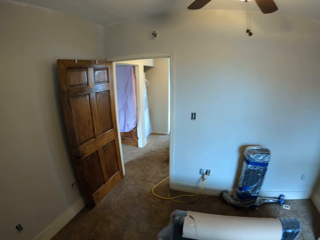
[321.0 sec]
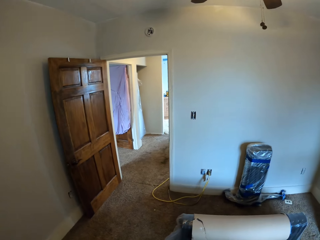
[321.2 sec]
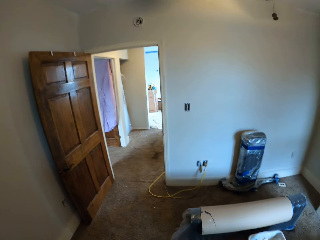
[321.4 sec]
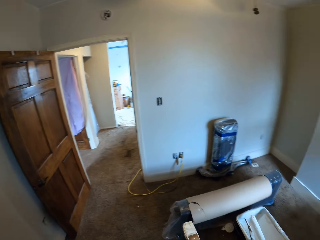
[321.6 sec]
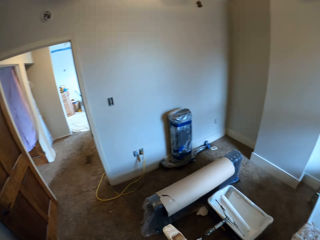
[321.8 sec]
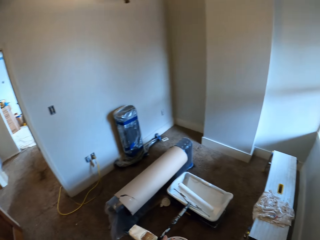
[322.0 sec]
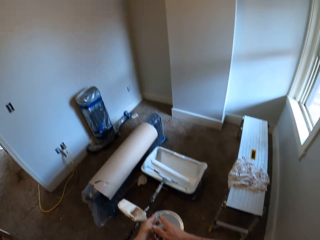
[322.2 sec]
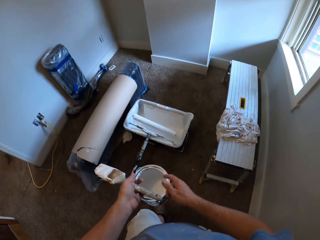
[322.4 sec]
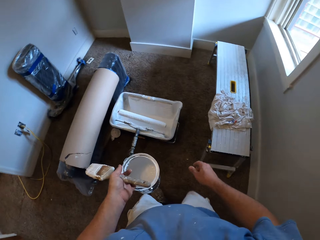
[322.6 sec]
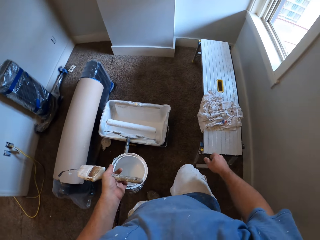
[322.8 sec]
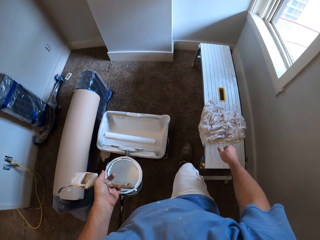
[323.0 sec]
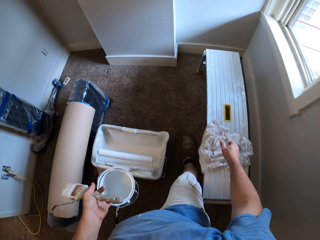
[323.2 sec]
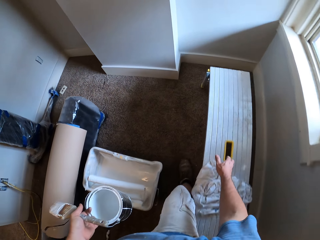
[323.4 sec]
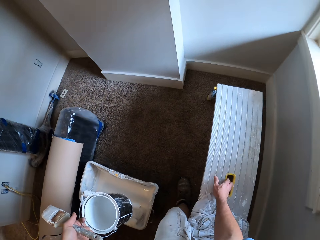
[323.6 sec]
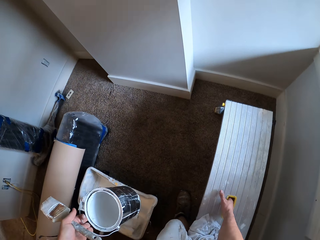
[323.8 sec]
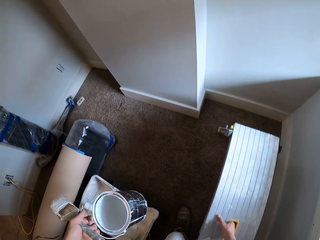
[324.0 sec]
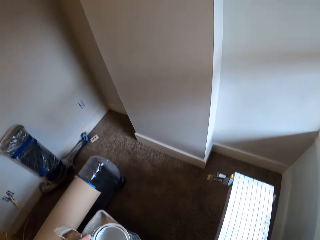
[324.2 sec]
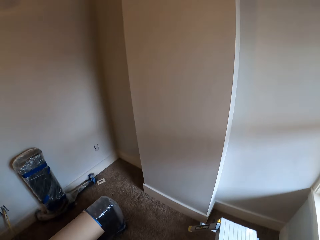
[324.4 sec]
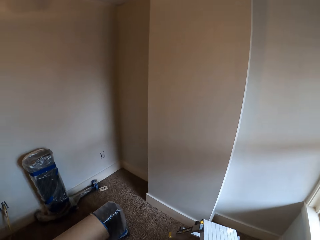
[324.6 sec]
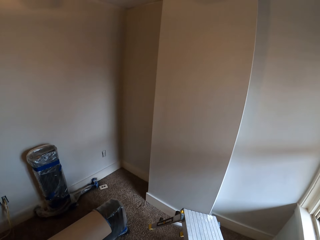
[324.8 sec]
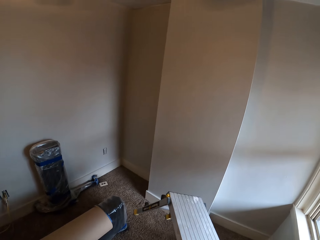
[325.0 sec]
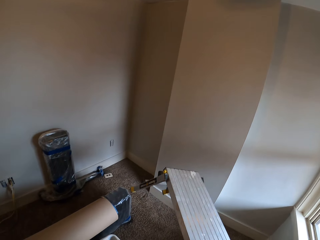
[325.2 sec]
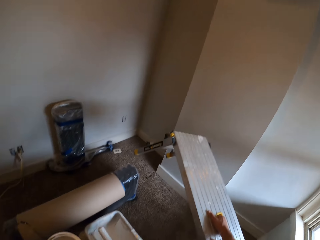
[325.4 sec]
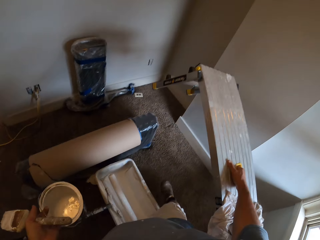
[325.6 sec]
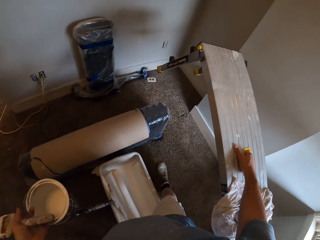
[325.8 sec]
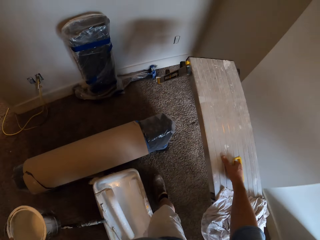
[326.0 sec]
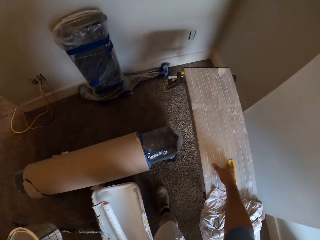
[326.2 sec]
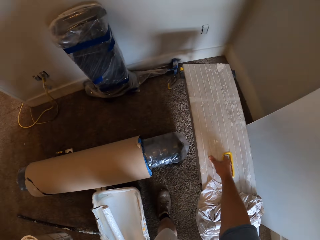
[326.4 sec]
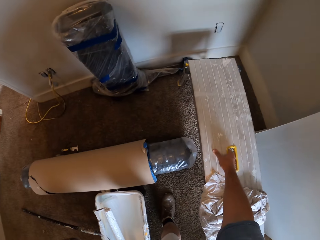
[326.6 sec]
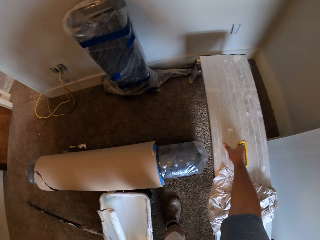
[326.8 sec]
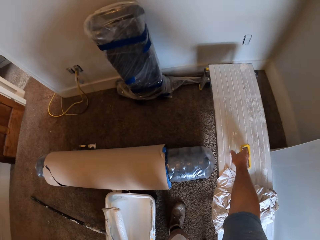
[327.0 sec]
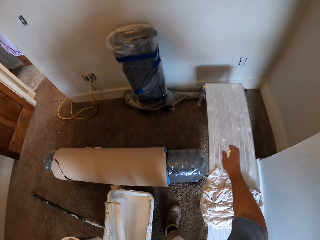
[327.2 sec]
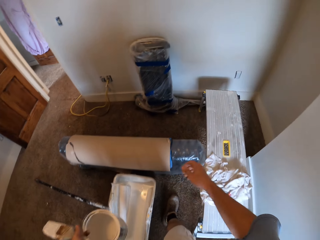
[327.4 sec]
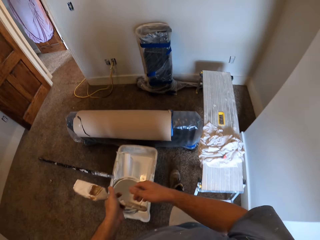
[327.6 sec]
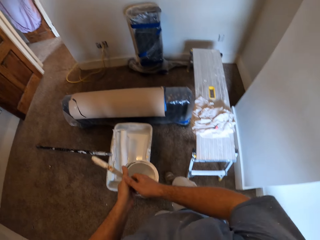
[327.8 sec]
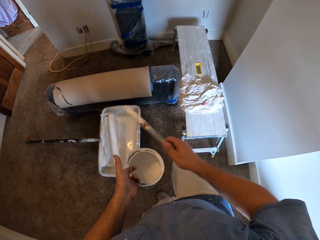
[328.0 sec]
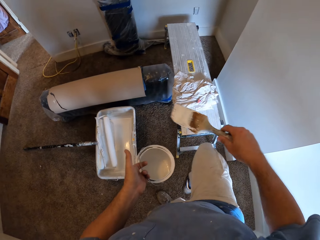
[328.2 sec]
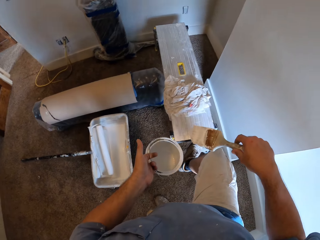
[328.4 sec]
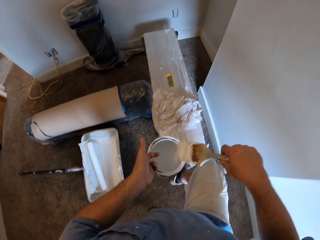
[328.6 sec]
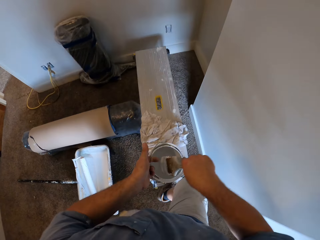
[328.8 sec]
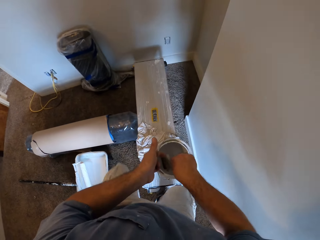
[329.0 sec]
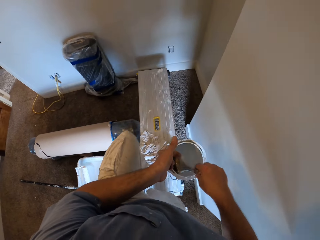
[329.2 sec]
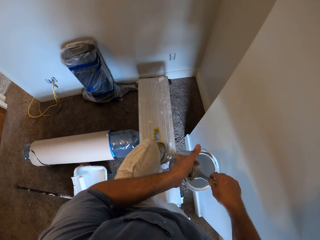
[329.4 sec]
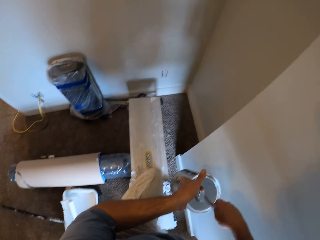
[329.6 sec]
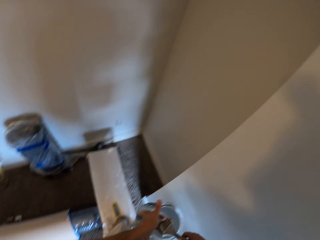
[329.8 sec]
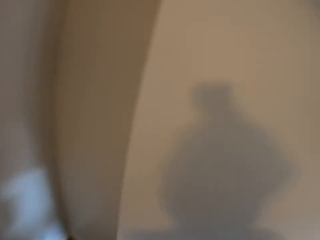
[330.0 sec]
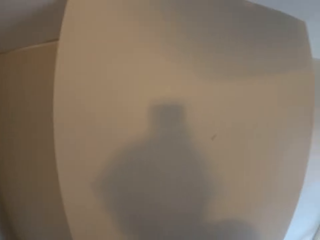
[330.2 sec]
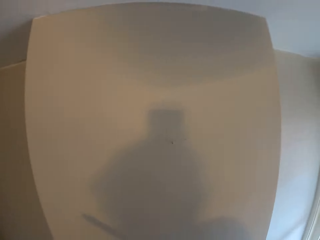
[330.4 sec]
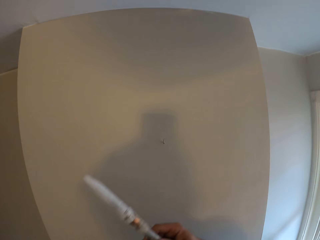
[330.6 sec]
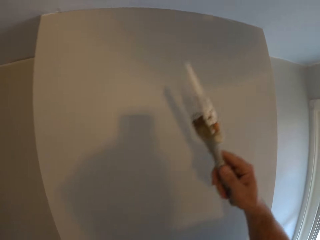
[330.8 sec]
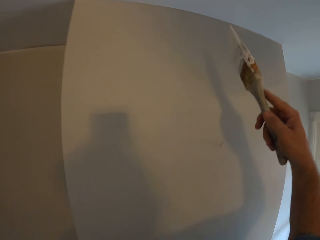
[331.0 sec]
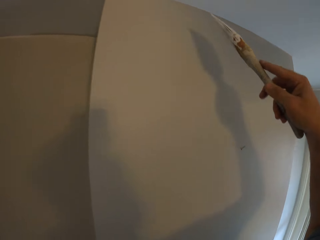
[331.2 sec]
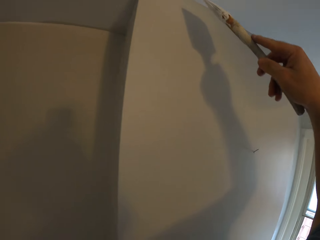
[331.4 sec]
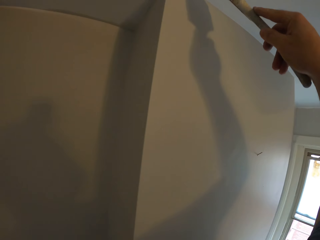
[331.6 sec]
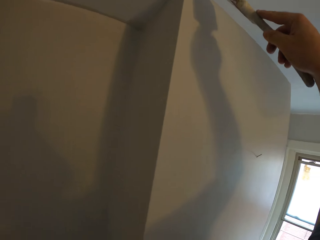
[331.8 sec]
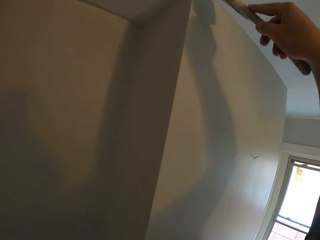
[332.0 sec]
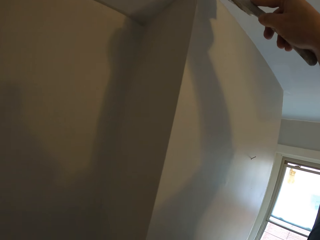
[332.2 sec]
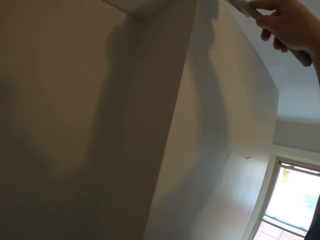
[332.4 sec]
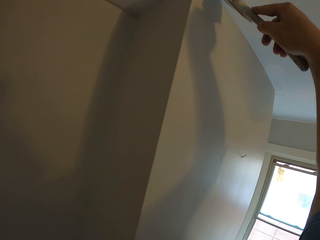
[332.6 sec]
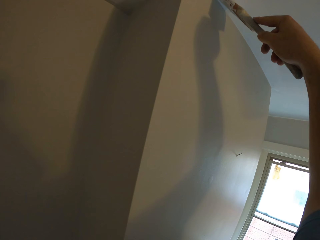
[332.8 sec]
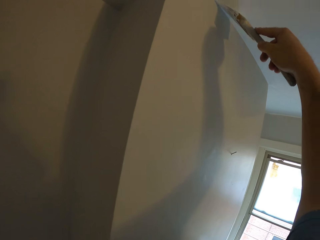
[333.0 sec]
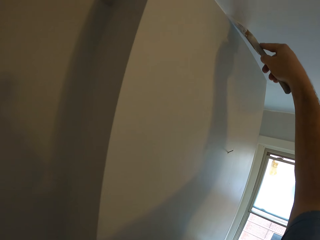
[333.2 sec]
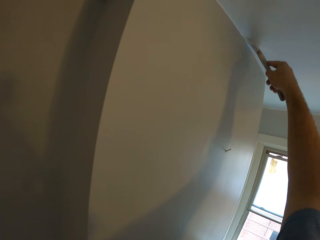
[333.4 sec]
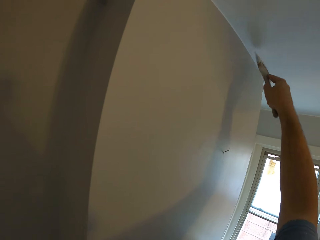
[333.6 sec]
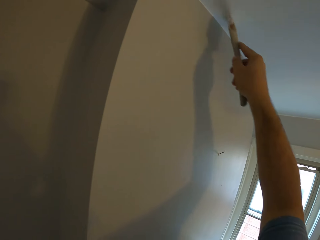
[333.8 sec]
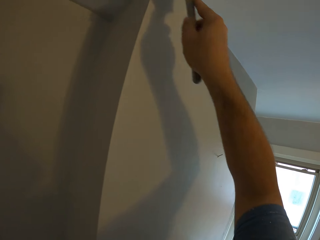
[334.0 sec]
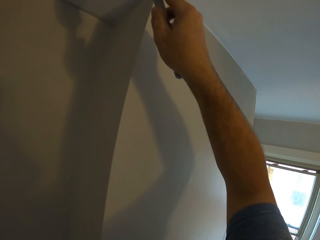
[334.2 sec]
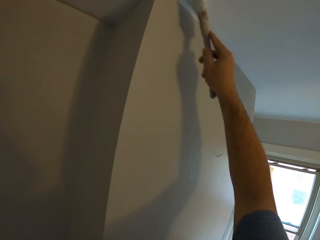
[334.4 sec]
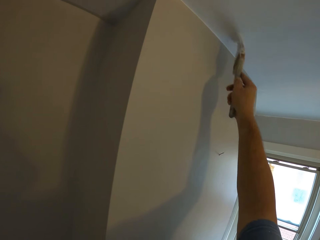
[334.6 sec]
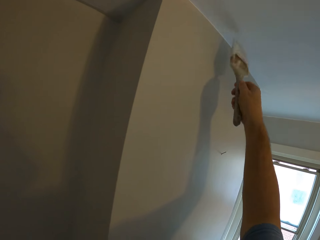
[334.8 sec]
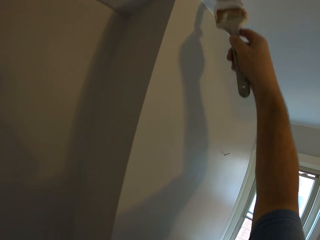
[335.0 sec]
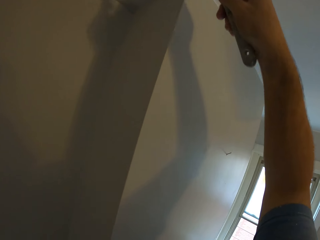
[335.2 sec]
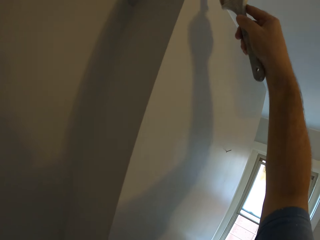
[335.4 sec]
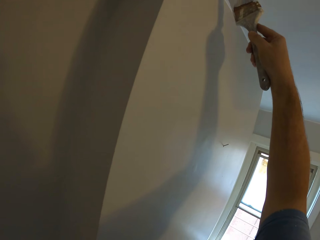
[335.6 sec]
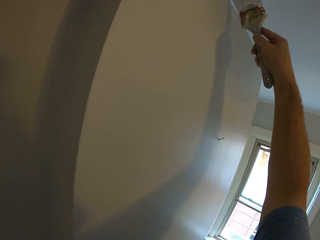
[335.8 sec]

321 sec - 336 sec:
The camera wearer looks around the room. He passes the paintbrush in his right hand to his left hand. He picks up the step stool from its handle with his right hand. He carries the step stool to another part of the room. He drops the step stool on the floor. He collects the paintbrush from his left hand with his right hand. He climbs the step stool. He dips the paintbrush into the paint container. He removes the paintbrush from the paint container. He paints the ceiling corners of the room using a paintbrush.

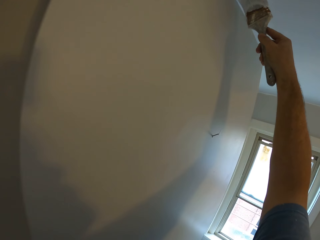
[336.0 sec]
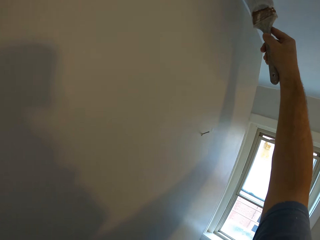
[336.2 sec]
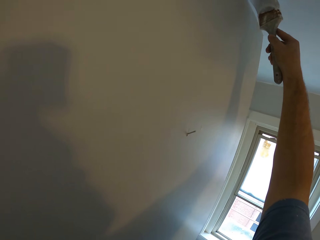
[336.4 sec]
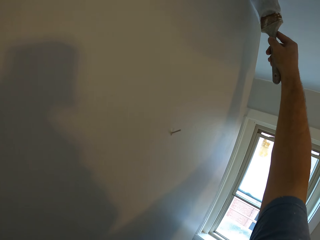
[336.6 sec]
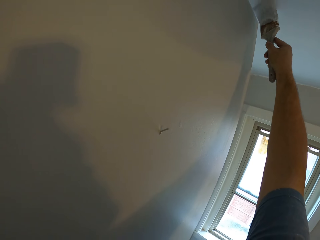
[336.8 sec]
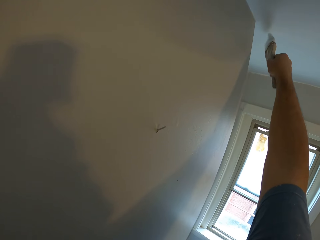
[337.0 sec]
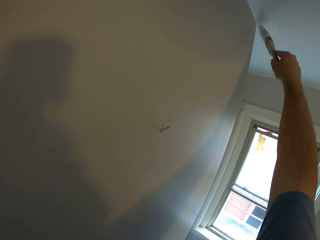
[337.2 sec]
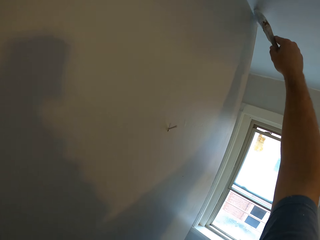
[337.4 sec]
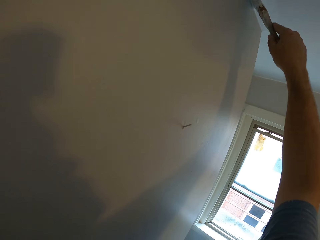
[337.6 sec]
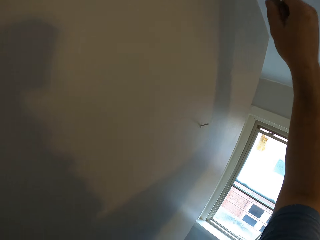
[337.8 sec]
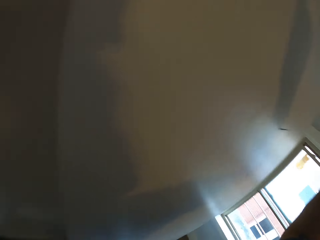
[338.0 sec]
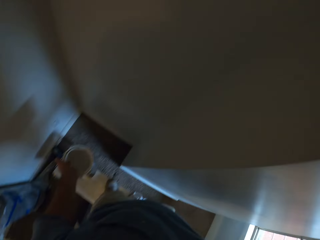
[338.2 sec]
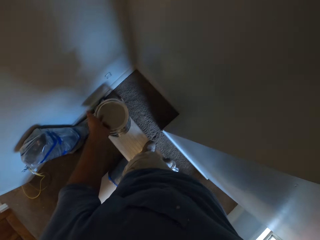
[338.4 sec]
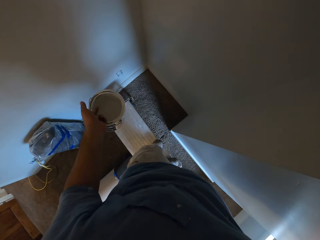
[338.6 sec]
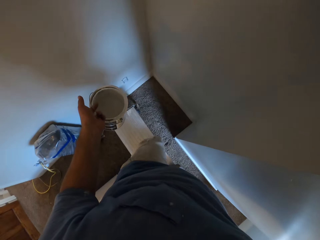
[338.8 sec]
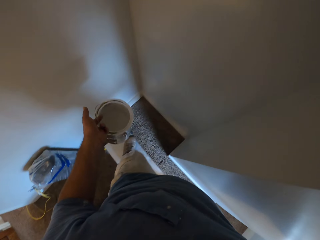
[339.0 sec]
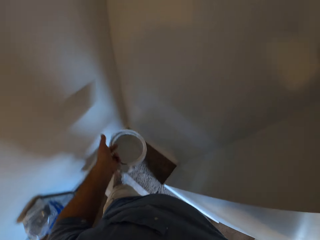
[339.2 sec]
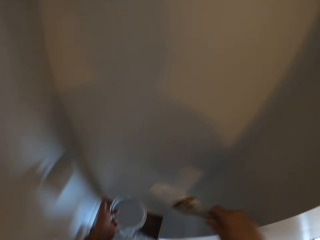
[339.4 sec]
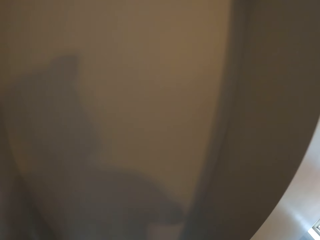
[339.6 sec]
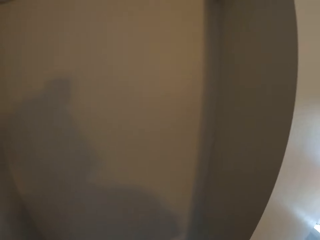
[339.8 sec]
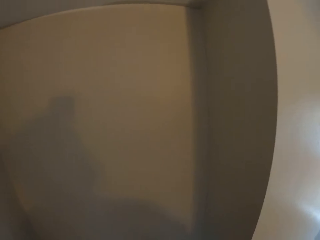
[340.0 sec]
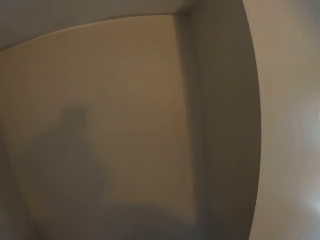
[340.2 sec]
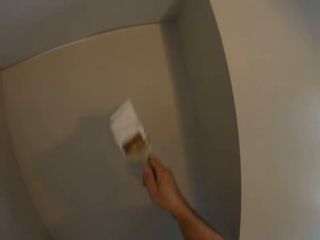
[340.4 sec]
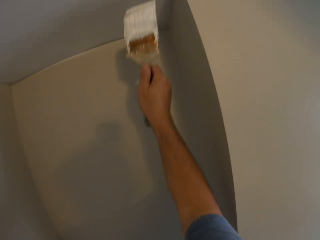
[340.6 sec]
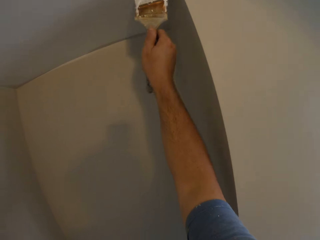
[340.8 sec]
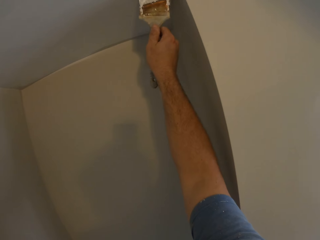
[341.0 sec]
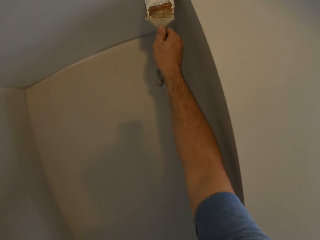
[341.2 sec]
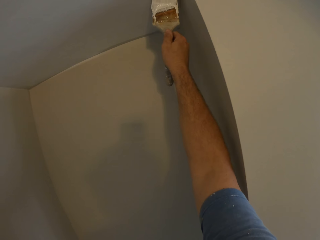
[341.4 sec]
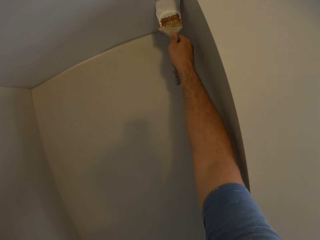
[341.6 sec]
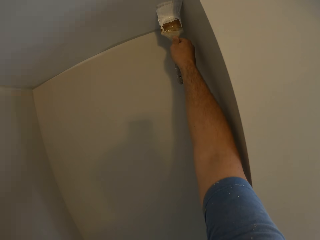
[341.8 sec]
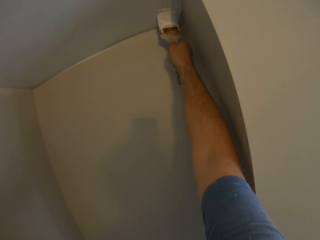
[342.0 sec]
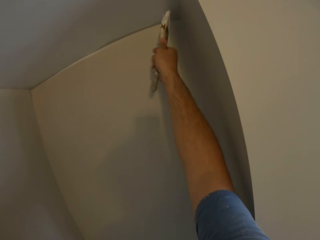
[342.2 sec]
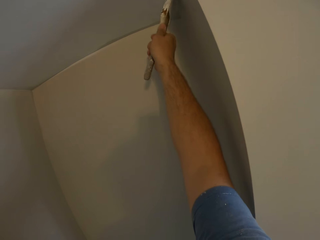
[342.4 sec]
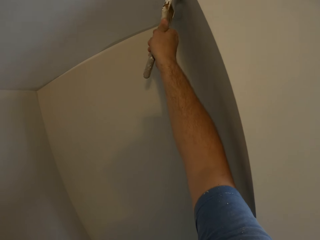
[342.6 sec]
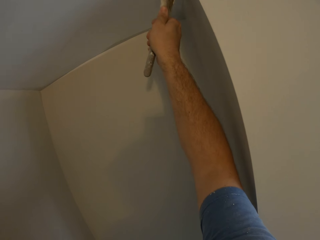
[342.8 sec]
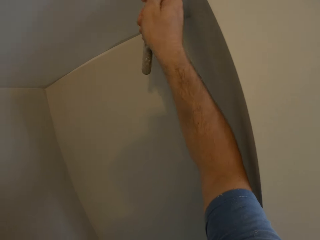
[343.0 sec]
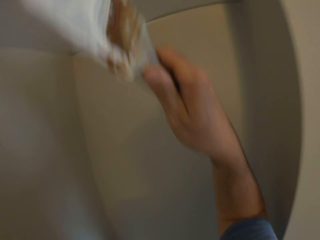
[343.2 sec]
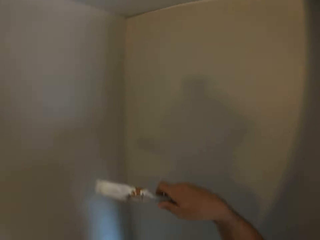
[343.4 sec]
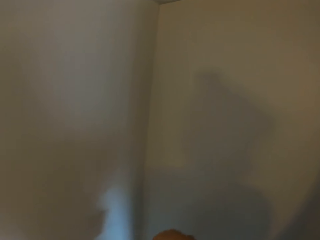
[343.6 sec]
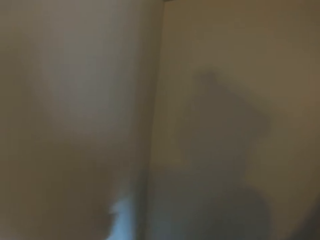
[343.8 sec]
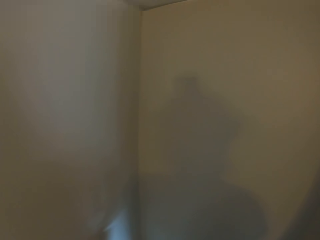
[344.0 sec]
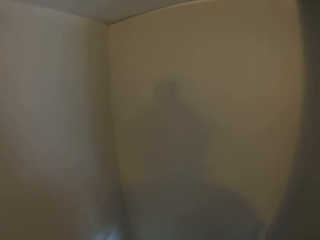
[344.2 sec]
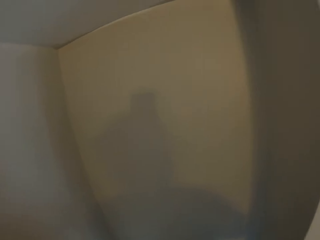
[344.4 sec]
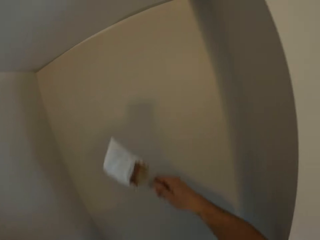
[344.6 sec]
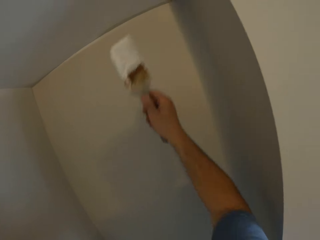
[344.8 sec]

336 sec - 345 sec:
The camera wearer looks down. They dip the paintbrush into the paint container. They remove the paintbrush from the paint container. They paint the ceiling corners of the room using the paintbrush. They dip the paintbrush into the paint container and remove the paintbrush from the paint container.
